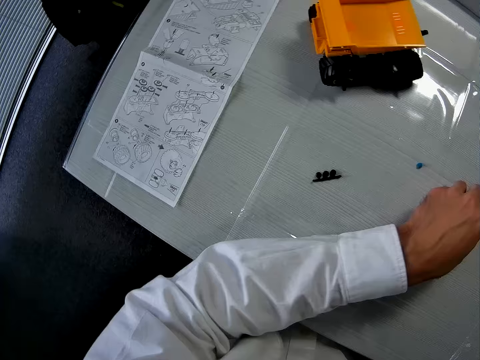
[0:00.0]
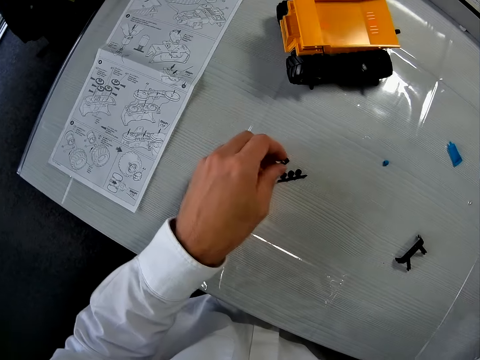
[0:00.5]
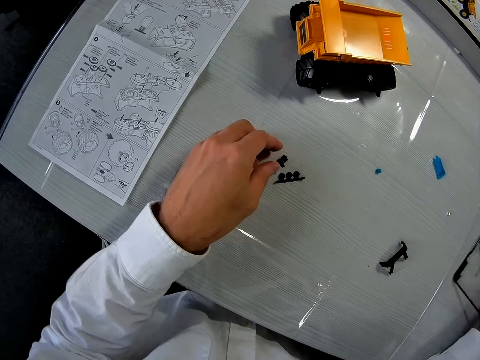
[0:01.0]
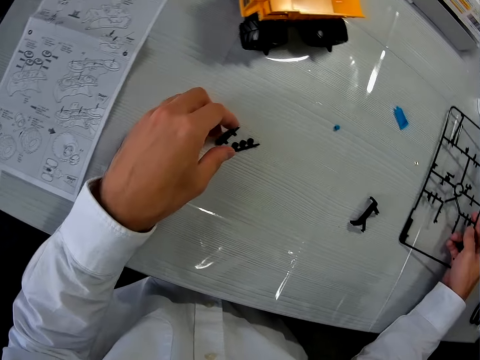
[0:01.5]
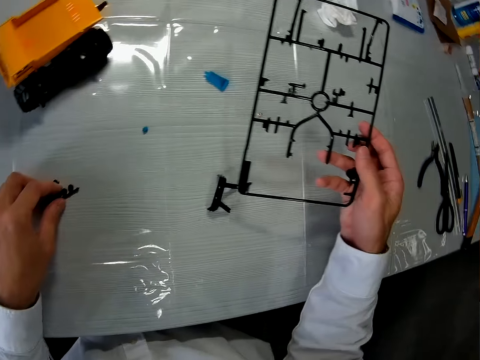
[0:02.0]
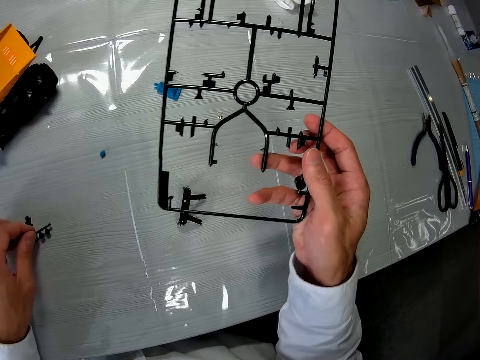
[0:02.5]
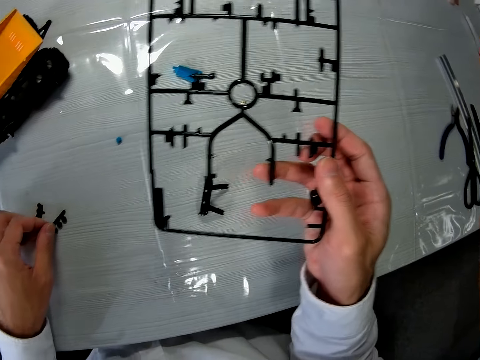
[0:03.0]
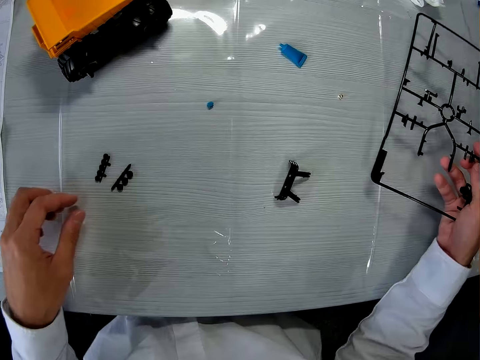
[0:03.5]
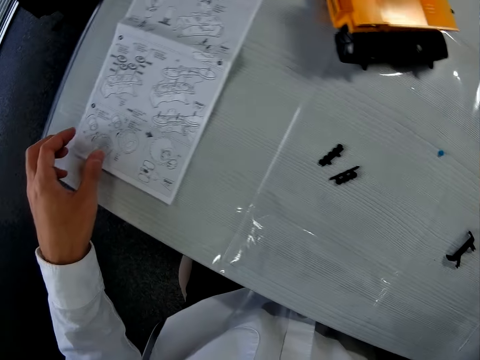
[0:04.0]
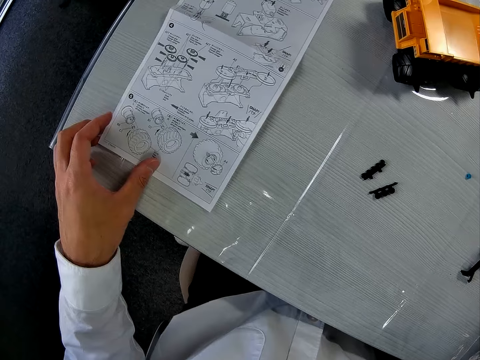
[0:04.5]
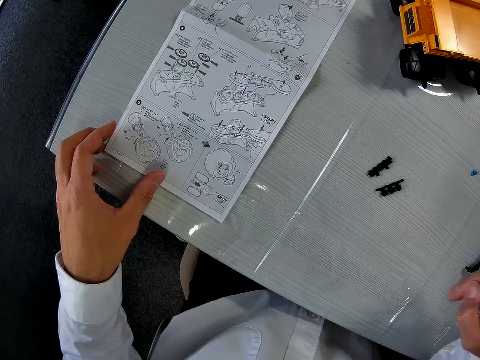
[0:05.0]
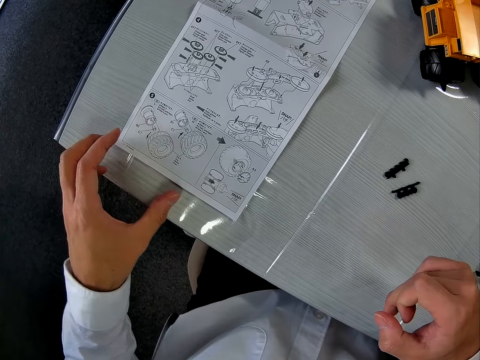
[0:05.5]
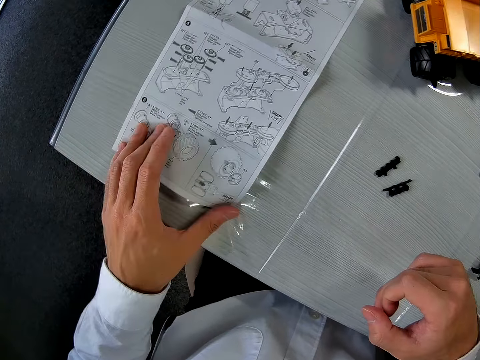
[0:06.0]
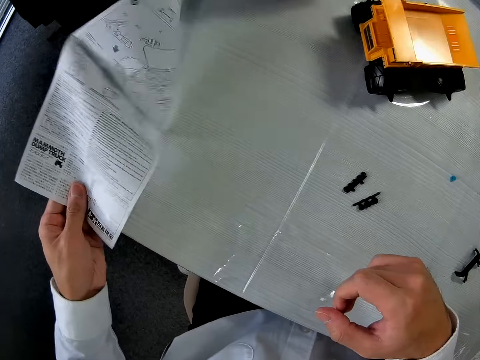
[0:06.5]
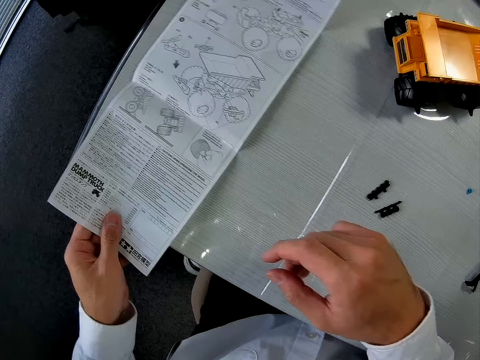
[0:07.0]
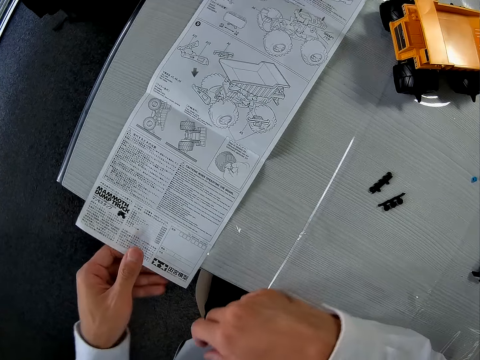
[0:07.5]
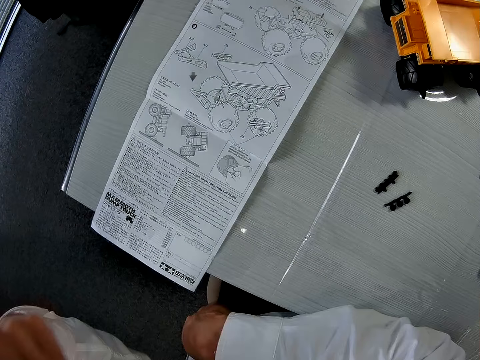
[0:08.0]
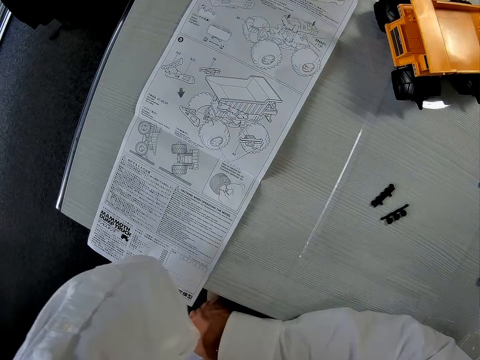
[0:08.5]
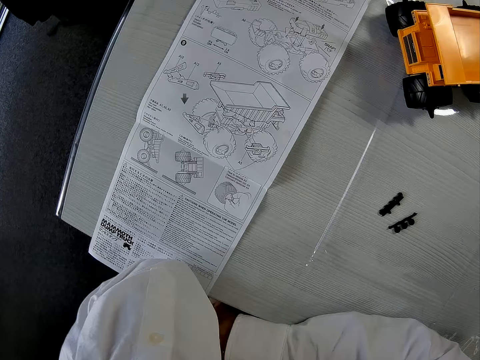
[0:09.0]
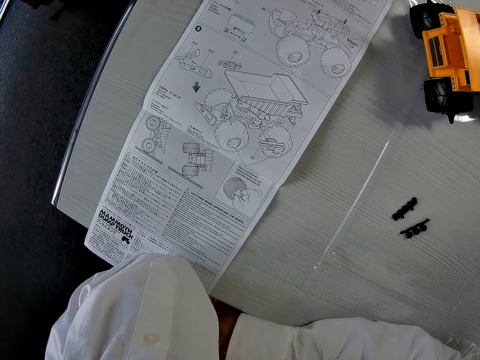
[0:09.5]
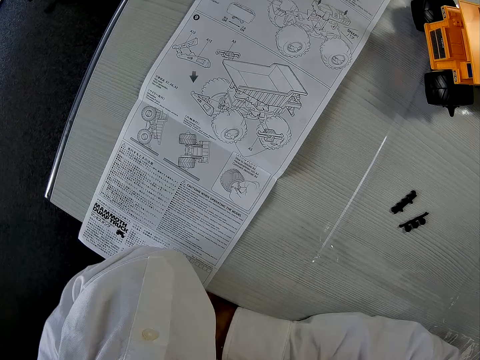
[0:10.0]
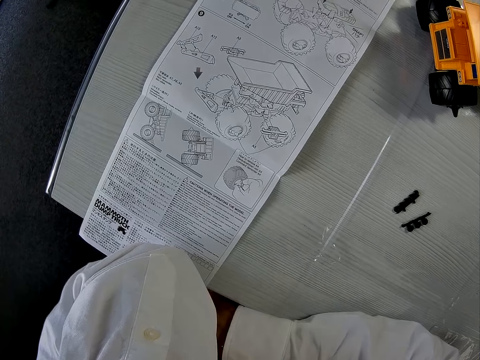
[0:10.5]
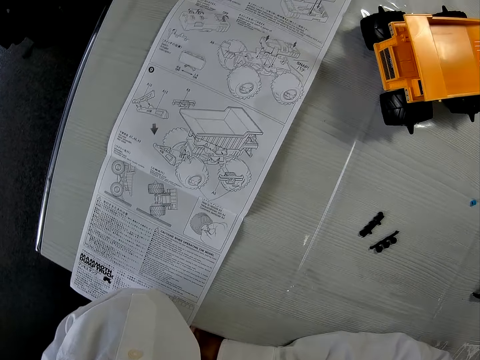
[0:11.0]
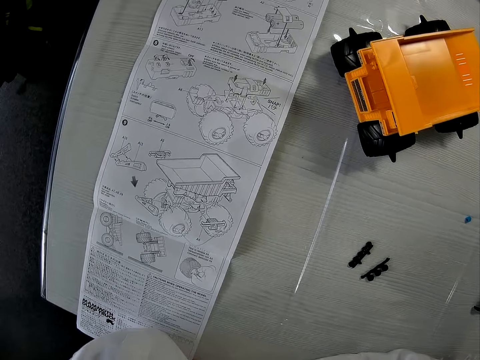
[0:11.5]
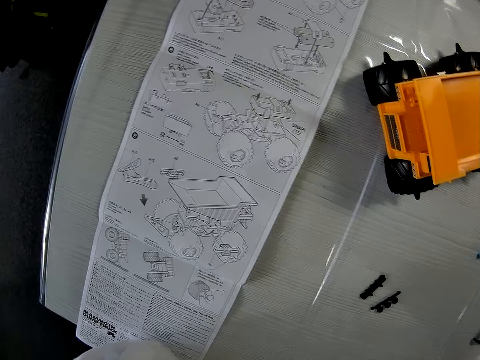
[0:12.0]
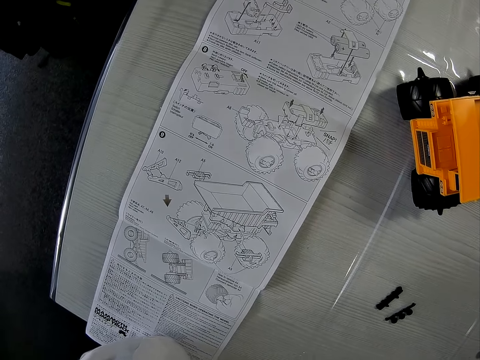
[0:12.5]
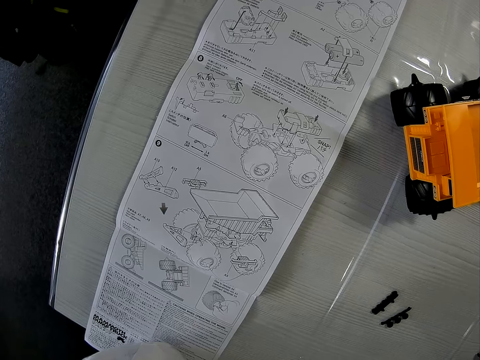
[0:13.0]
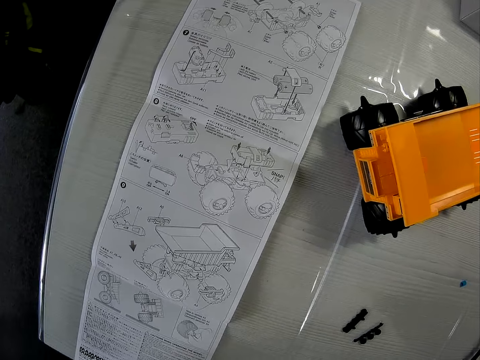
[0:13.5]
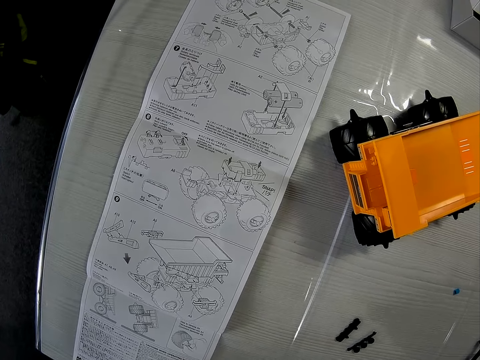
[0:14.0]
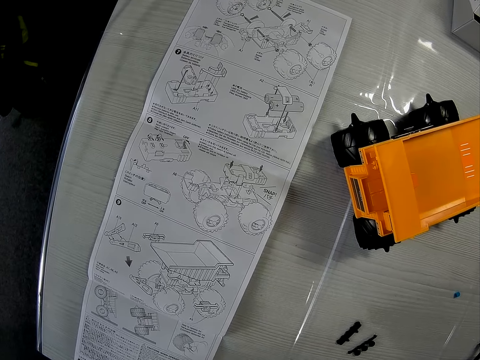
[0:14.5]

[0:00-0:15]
The camera wearer holds a dump truck piece. He picks up the dump truck piece and drops the dump truck piece on the table. He picks the dump truck sheet from the table in his right hand. He drops the dump truck sheet on the table. He touches the dump truck instruction manual. He holds the booklet on the table. He stares at the booklet. He turns the dump truck instruction manual. He stares at the booklet. He places his elbow on the dump truck instruction manual.

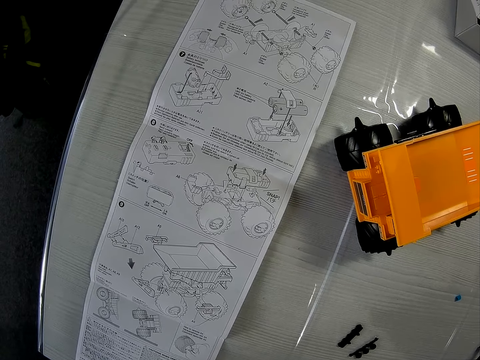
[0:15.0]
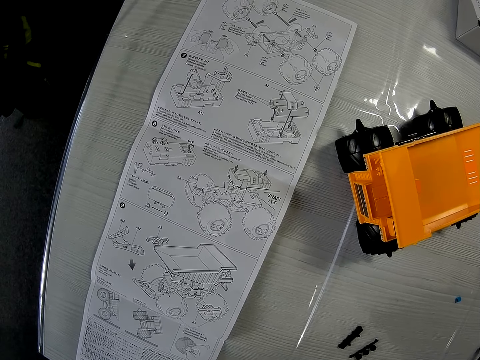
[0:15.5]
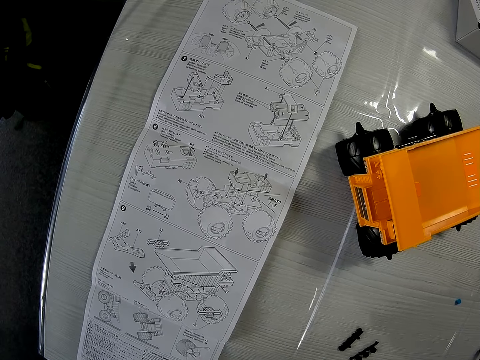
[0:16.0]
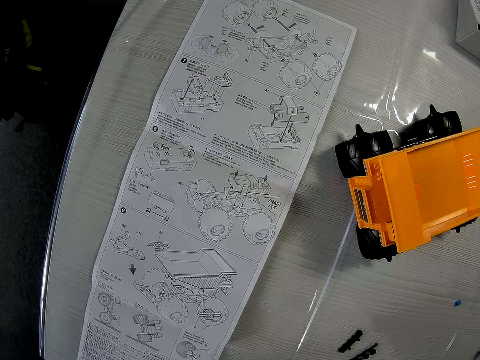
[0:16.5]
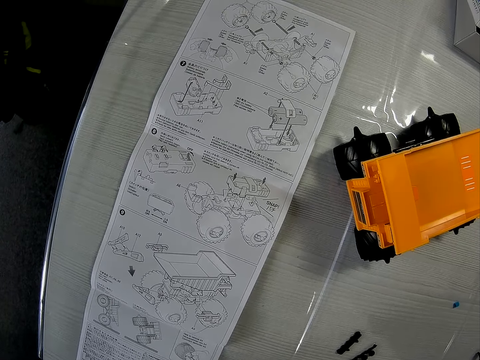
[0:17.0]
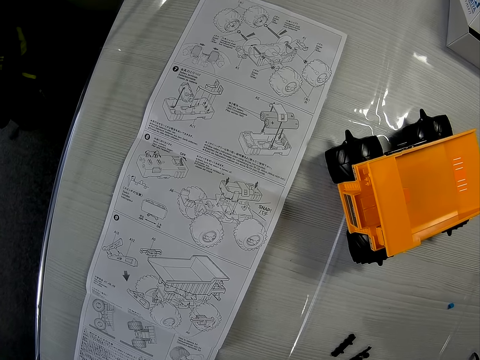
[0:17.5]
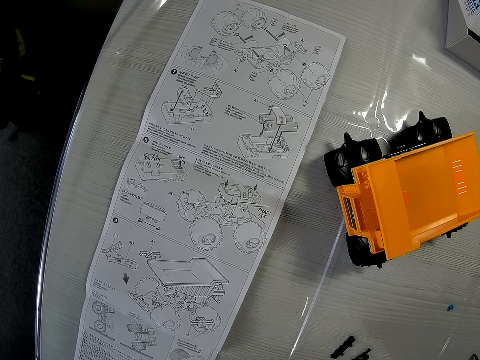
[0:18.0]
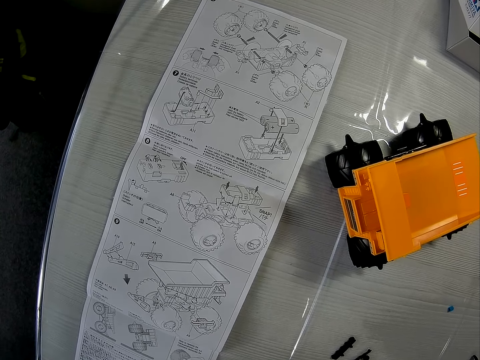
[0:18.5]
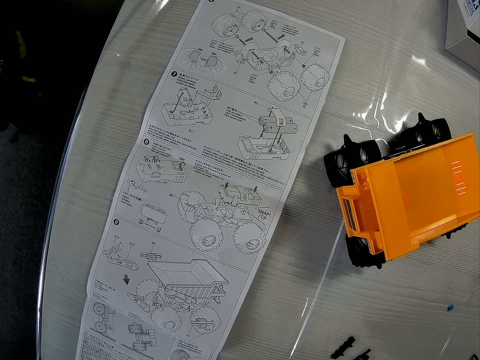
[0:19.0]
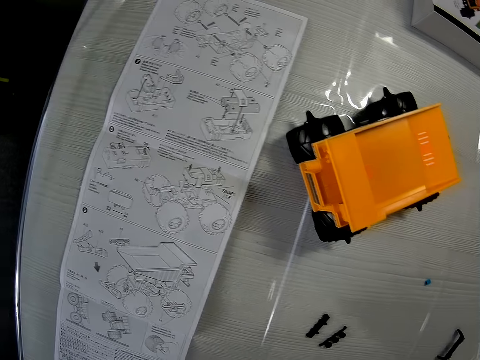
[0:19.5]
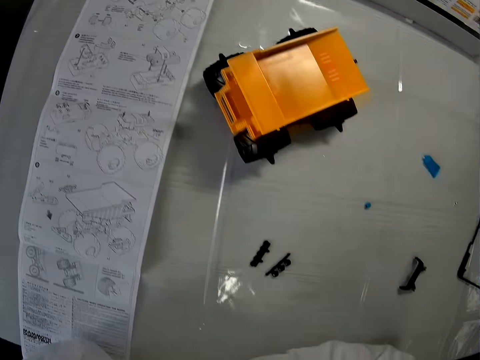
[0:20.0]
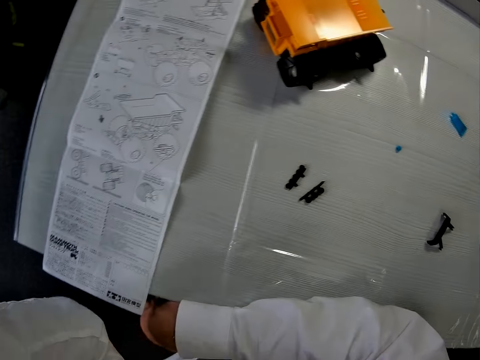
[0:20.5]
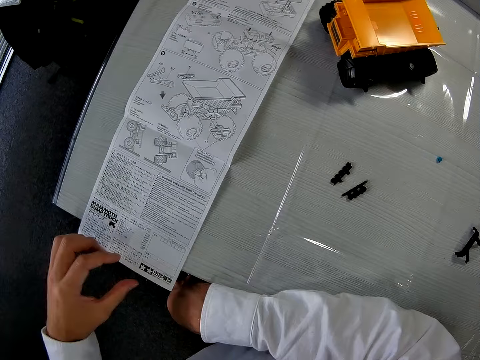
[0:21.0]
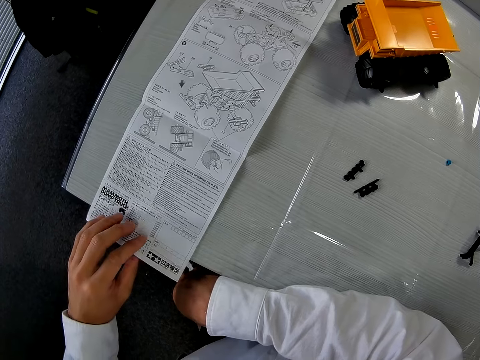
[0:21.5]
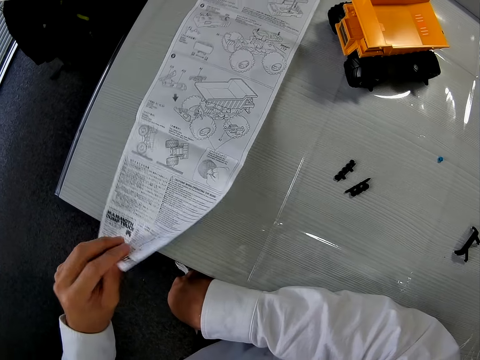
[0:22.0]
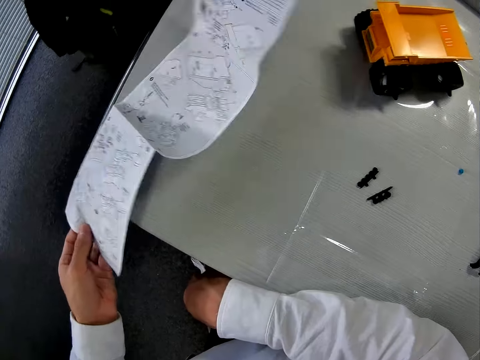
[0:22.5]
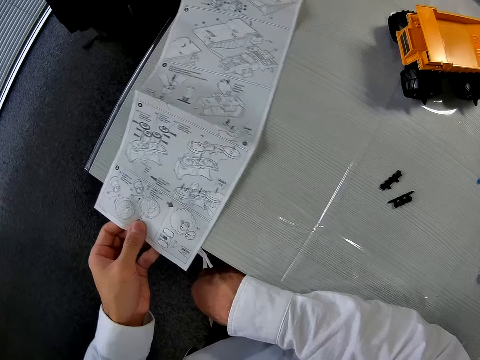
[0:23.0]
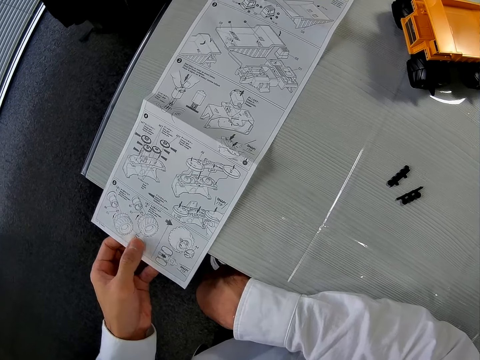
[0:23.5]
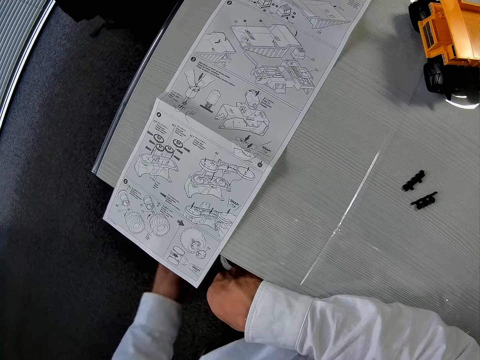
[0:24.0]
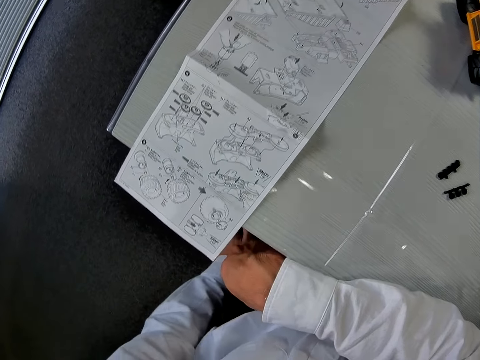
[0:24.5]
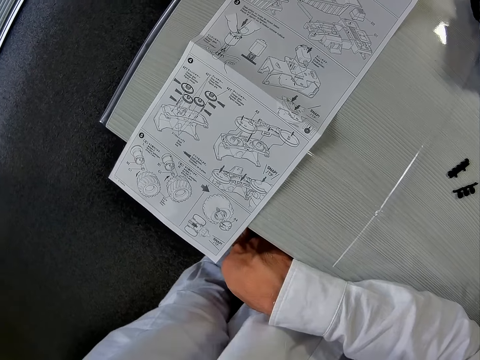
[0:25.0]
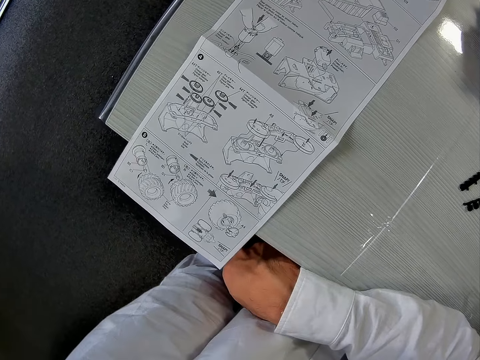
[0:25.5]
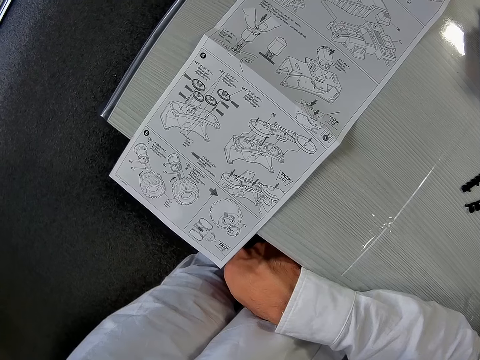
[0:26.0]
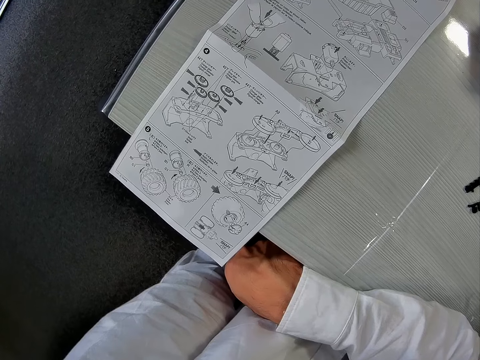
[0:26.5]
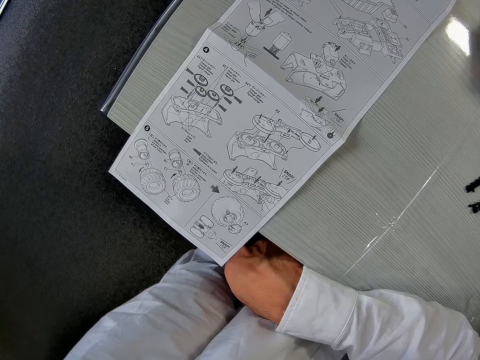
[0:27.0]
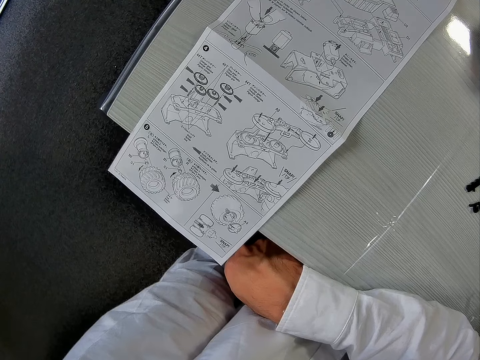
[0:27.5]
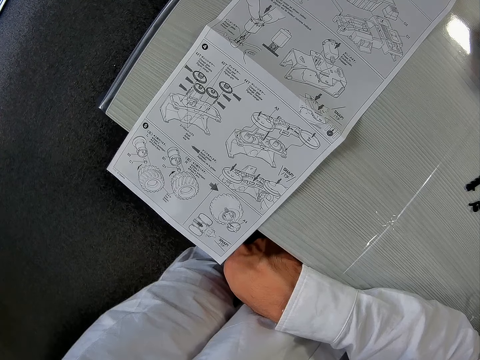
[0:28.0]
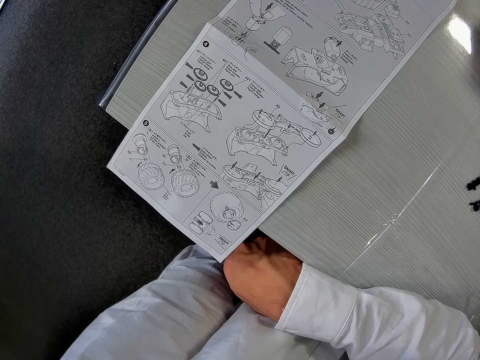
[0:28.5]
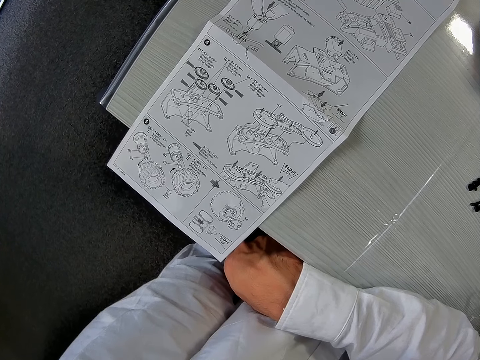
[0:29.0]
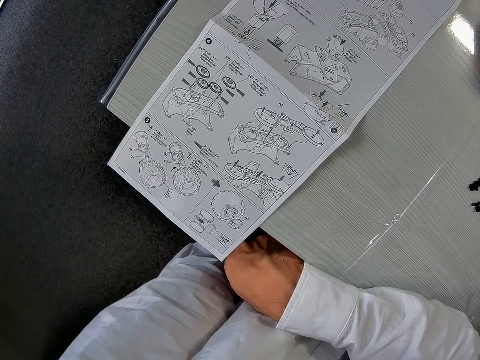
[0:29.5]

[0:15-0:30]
The camera wearer turns the dump truck instruction manual again. They stare at the booklet.
